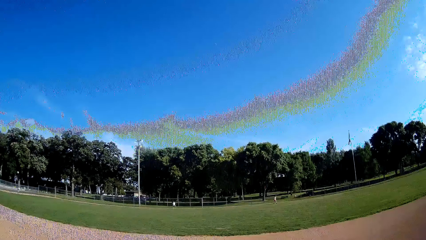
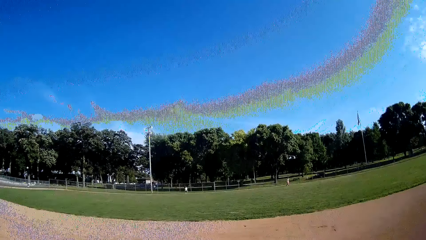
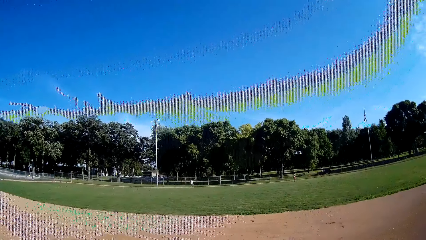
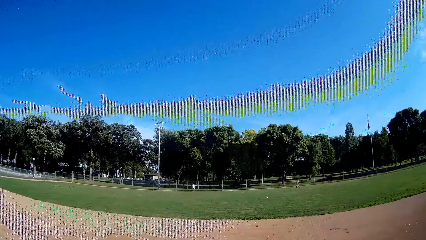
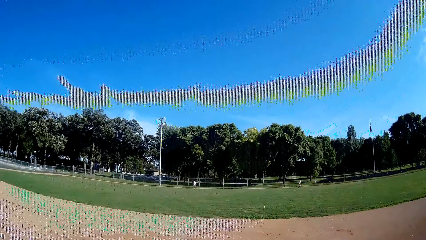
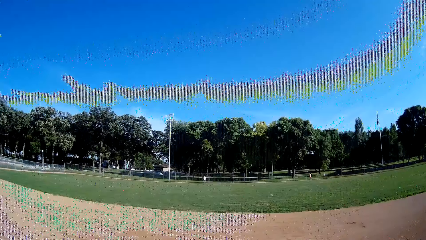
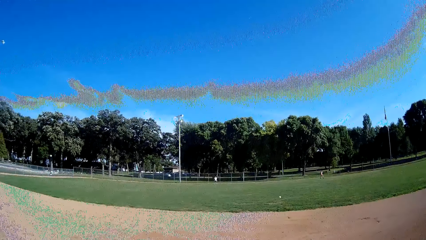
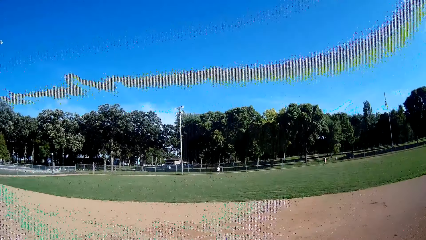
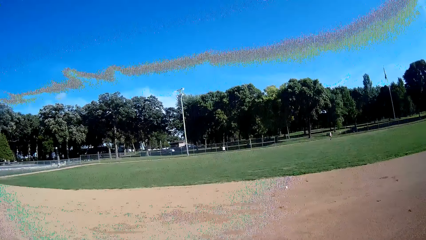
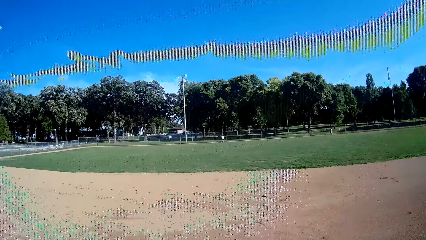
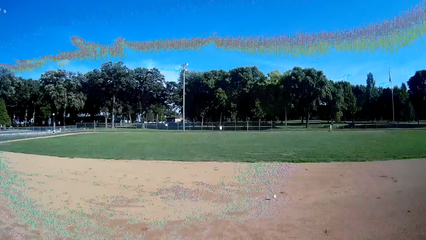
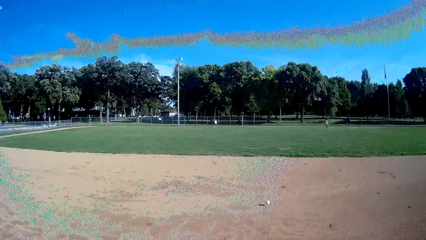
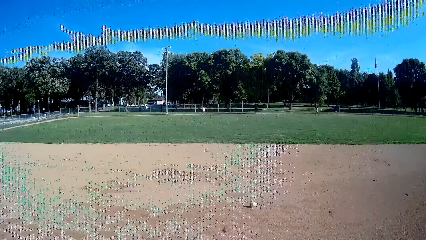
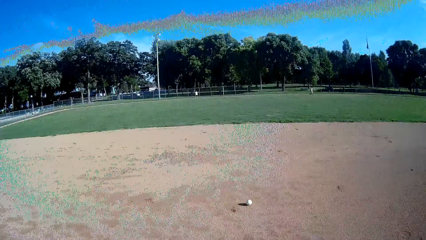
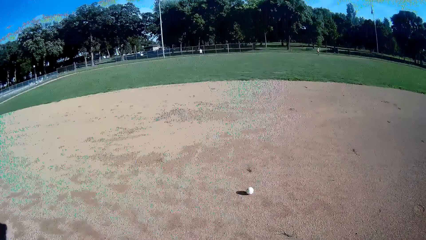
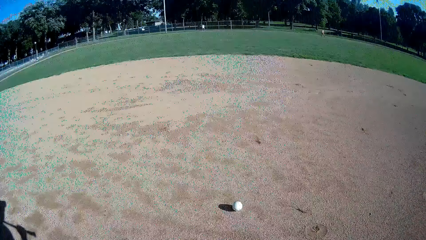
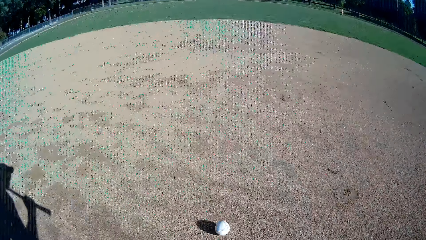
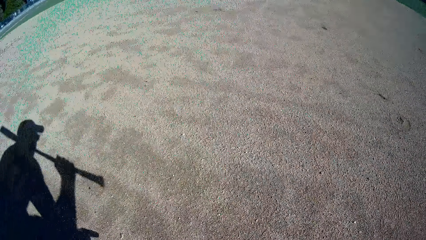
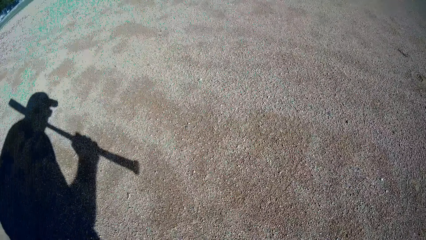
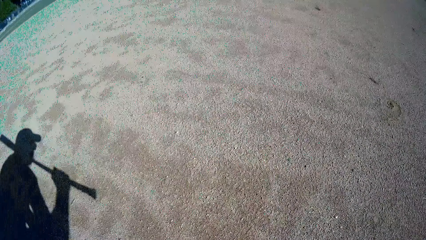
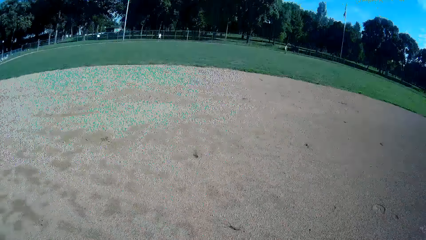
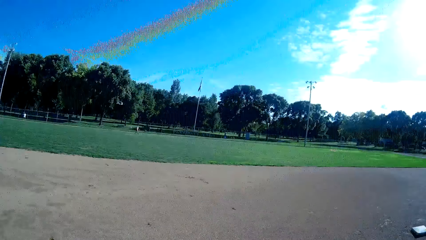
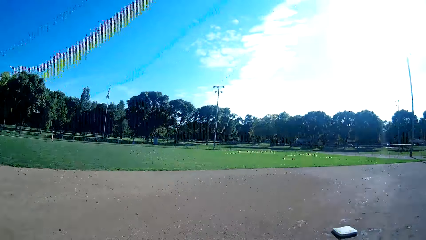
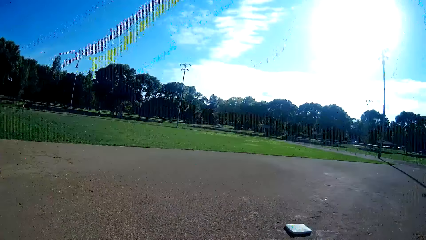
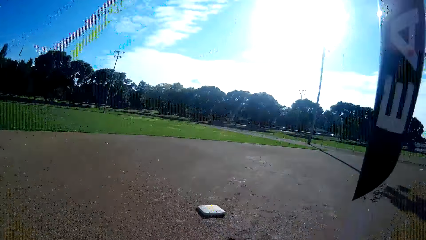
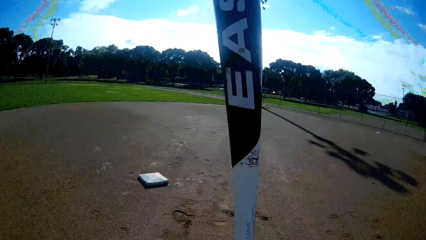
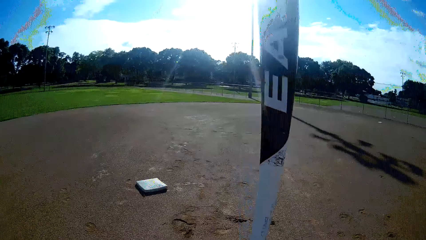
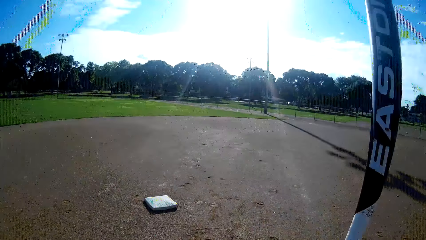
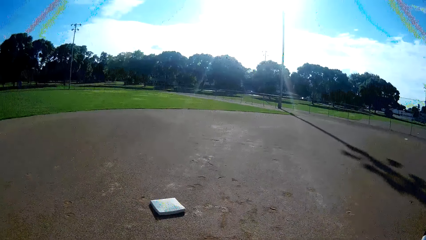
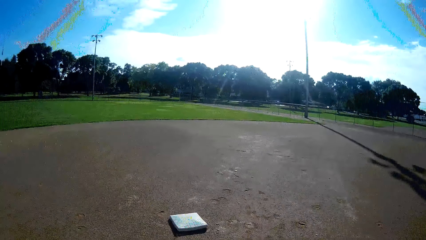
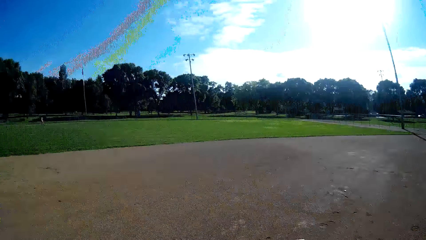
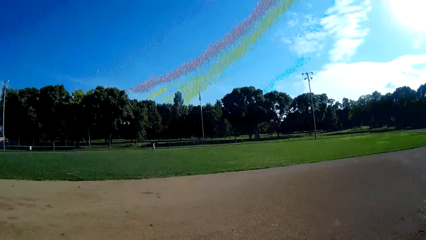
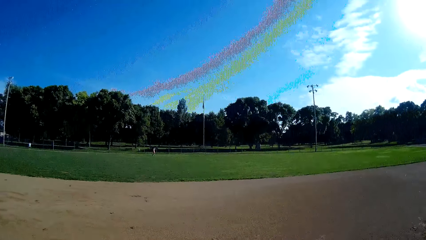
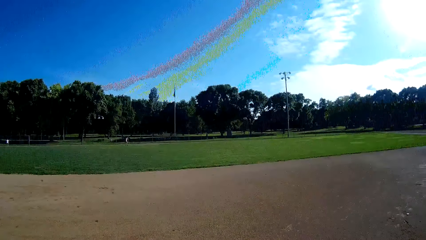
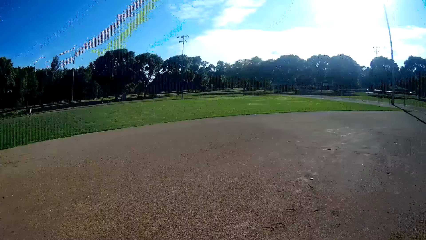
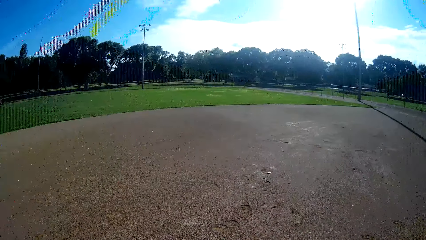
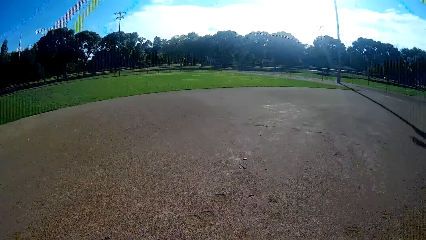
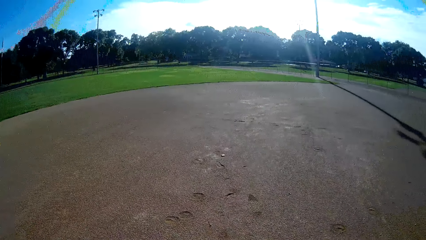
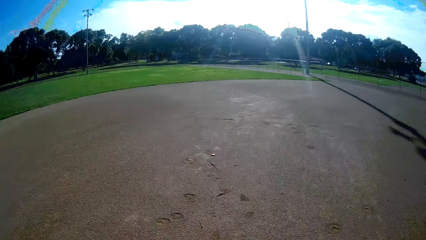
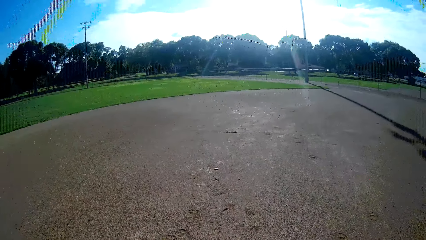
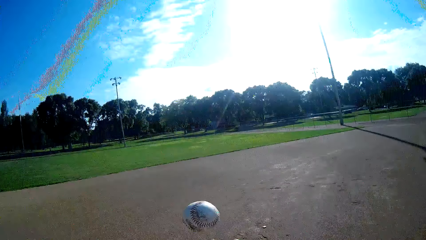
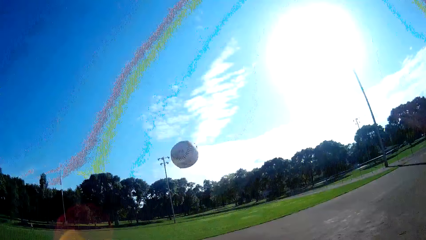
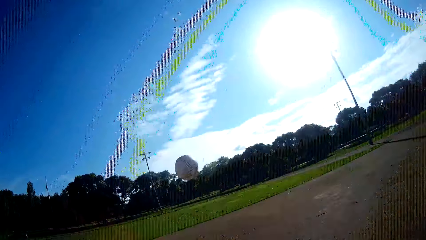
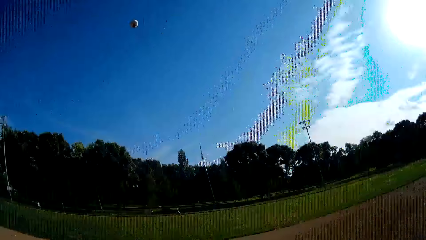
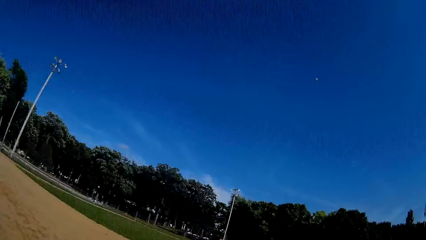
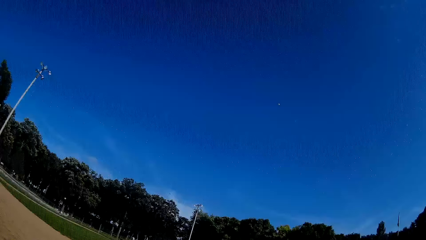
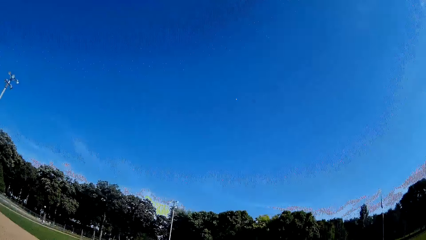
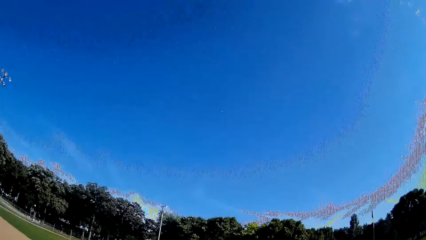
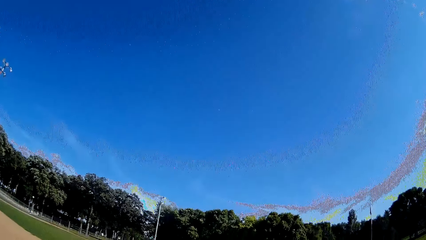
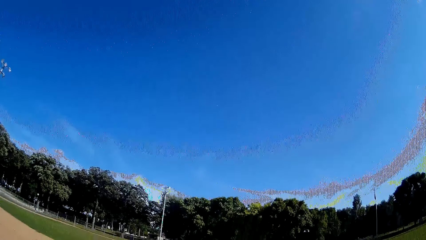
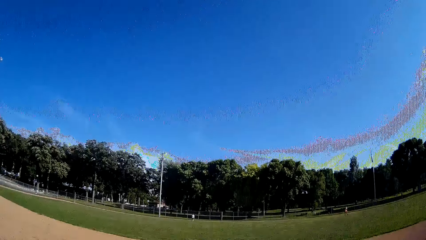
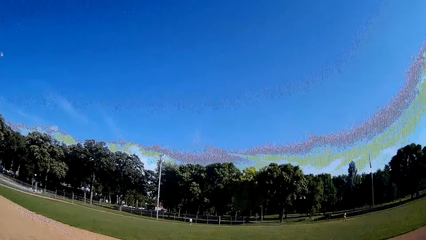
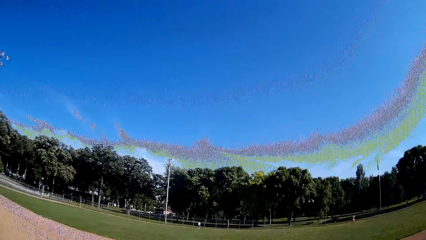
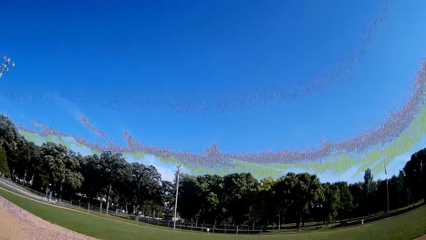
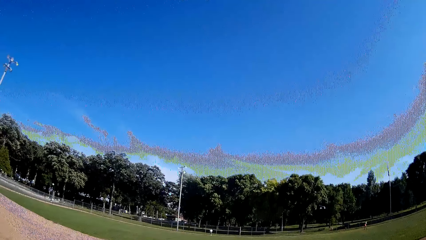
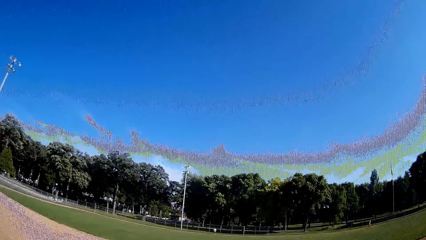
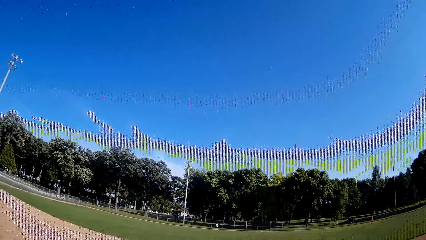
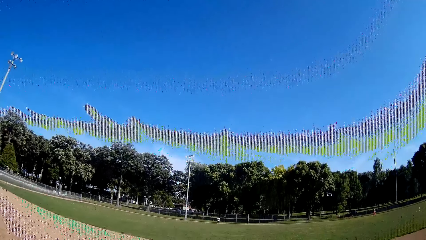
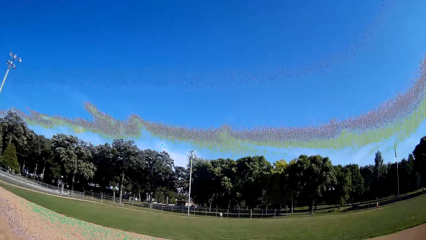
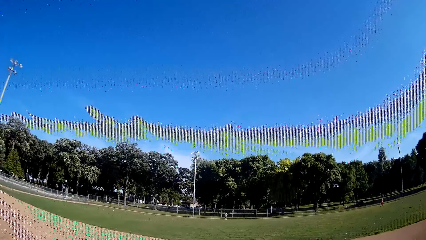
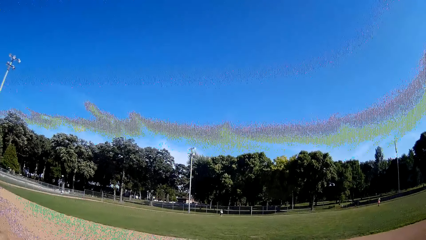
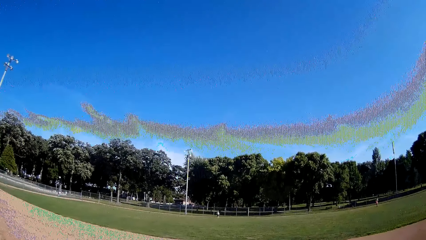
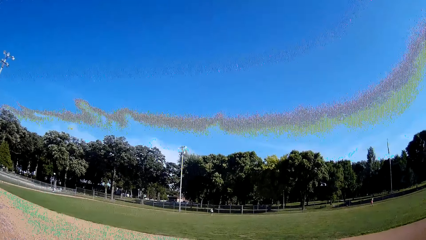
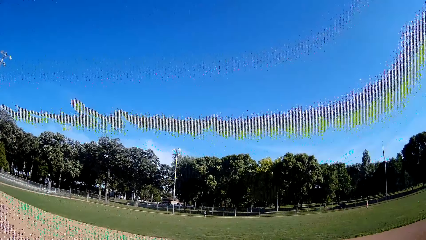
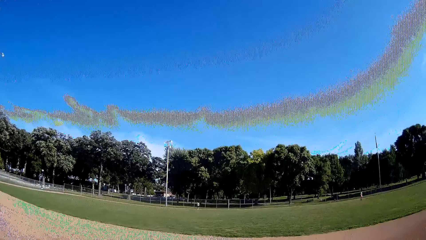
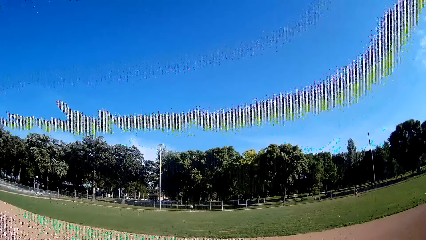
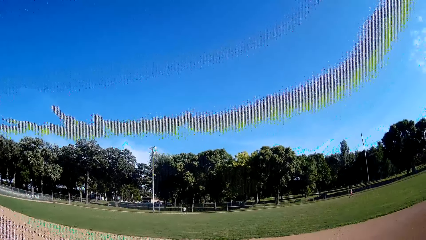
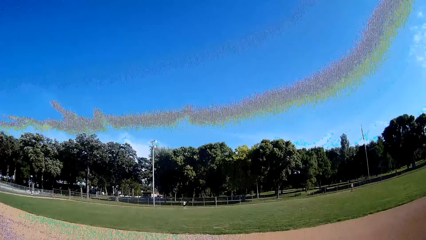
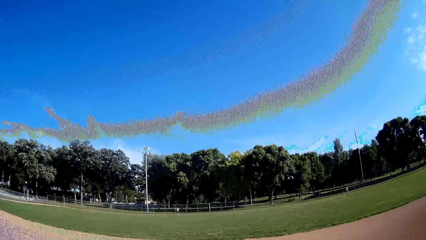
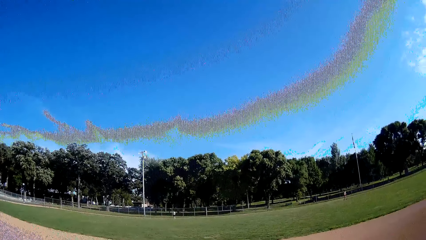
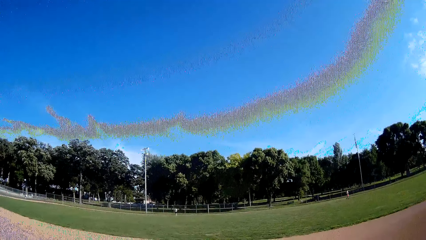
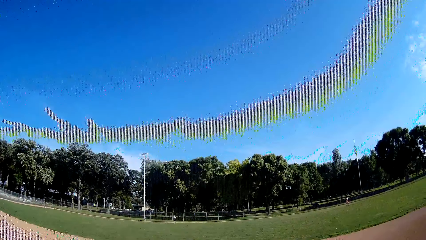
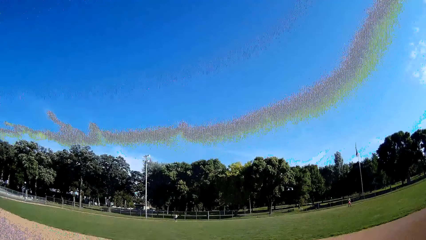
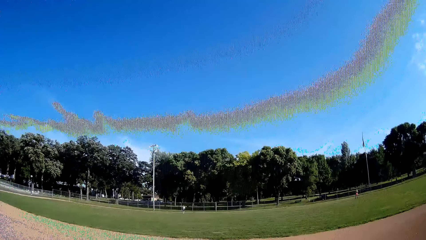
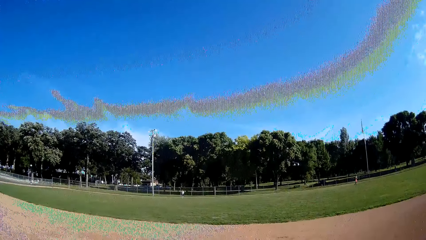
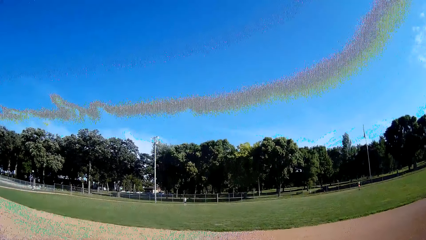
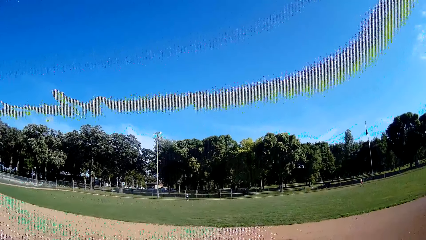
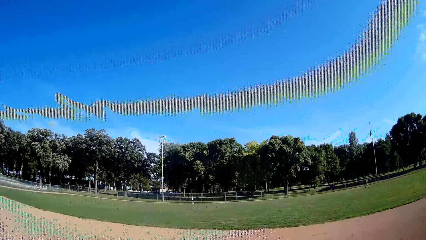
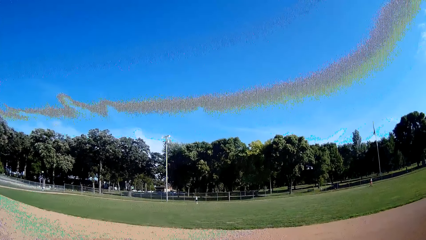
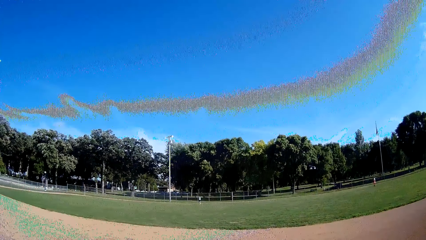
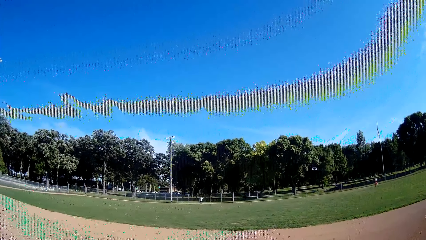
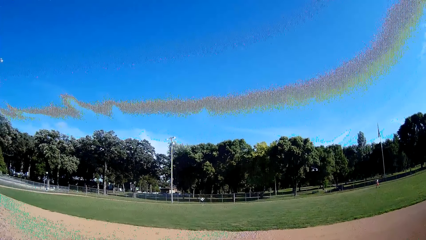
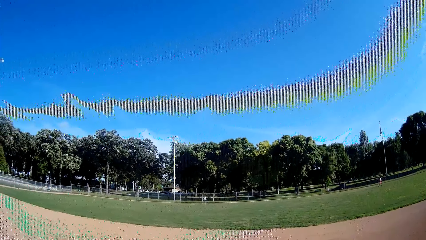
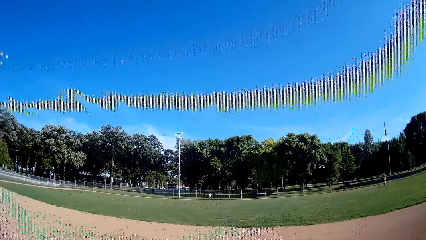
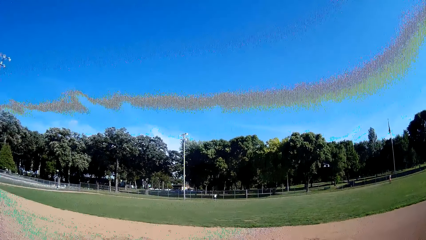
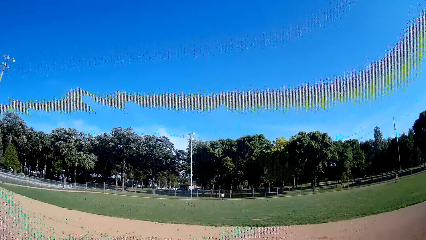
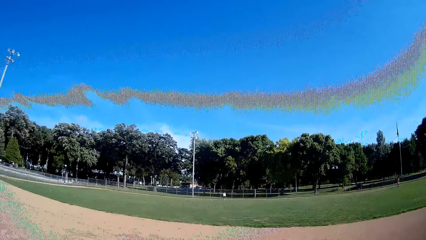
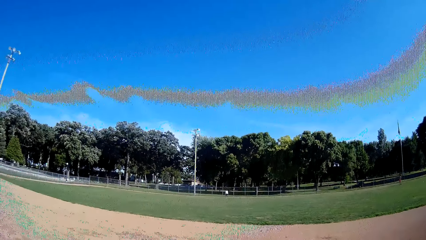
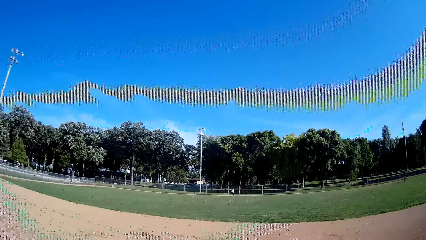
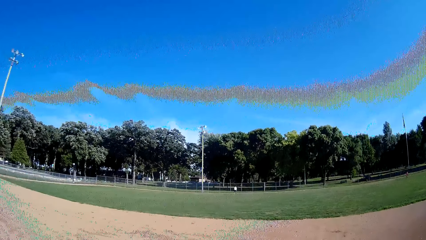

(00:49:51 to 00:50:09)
A man walks back to his position. The camera wearer bends to pick up the baseball from the ground. They sigh, raise the bat, and walk forward a bit. They throw the ball up and play the ball with the bat towards another man. The other man catches the ball. The camera wearer talks. The other man throws the ball towards the camera wearer.
